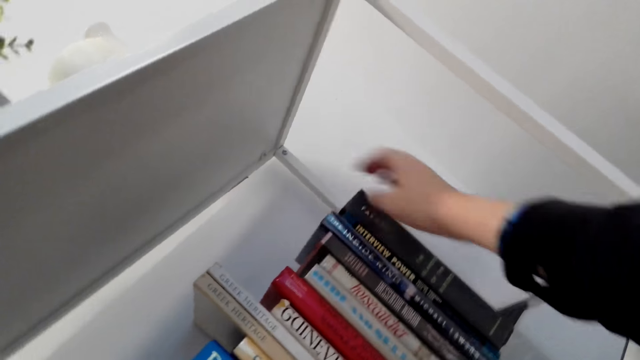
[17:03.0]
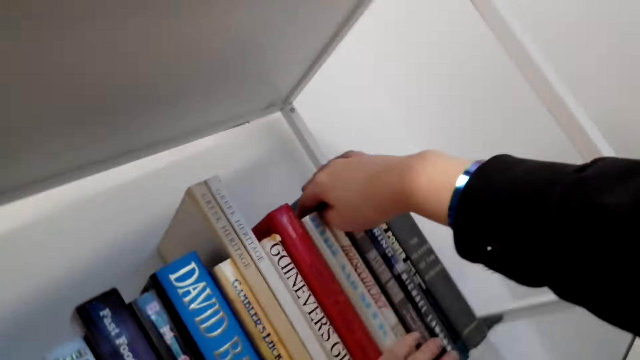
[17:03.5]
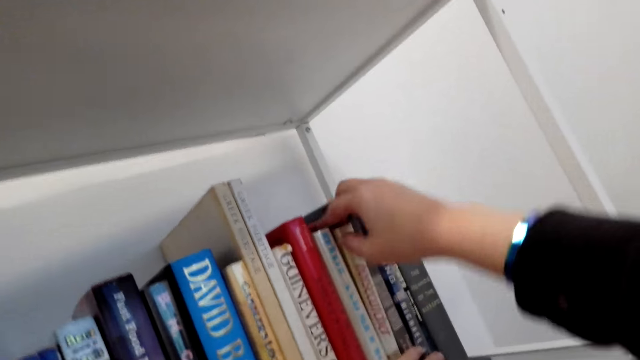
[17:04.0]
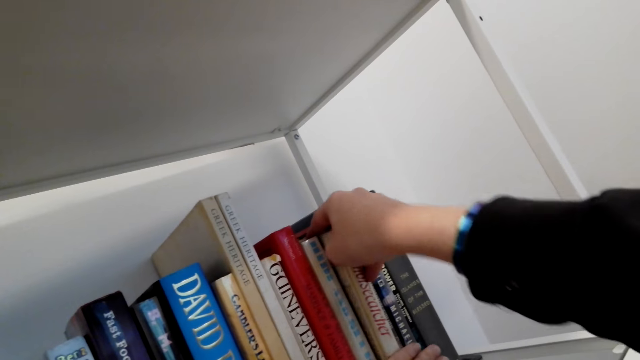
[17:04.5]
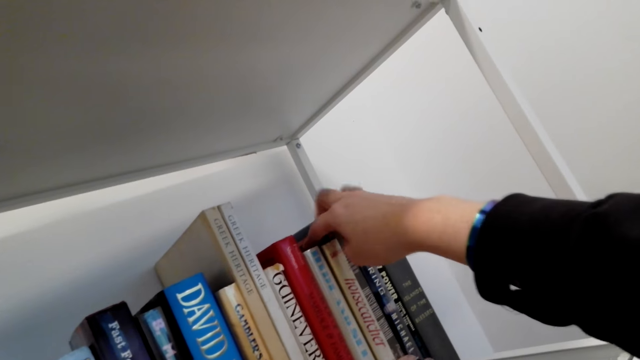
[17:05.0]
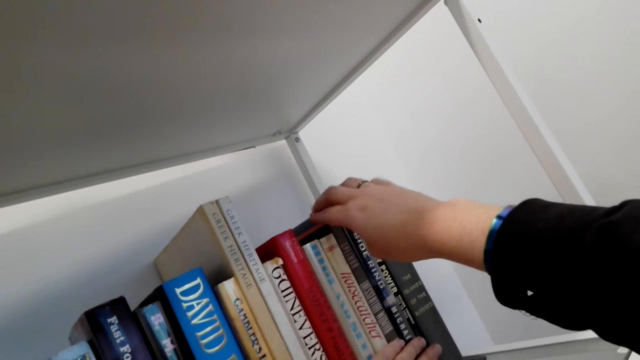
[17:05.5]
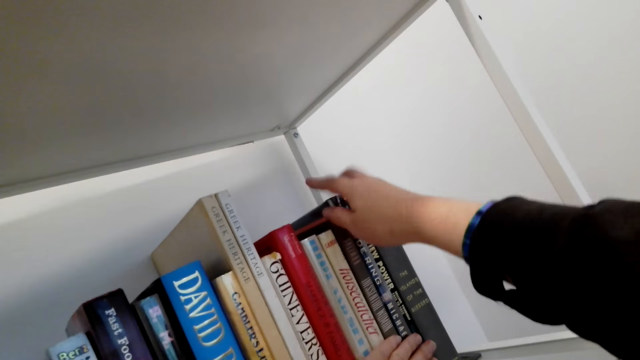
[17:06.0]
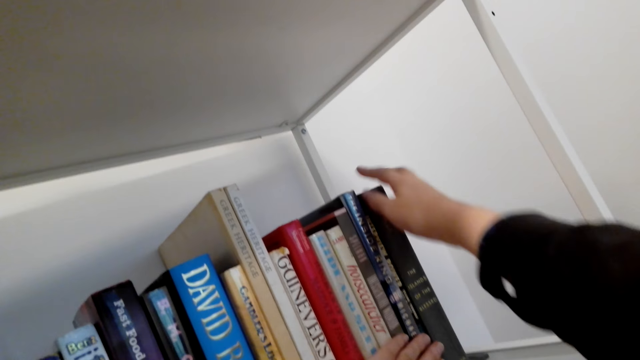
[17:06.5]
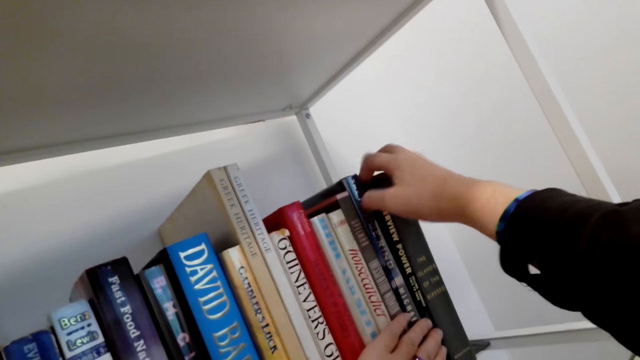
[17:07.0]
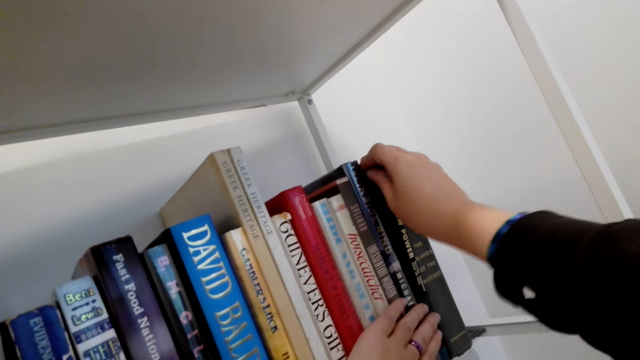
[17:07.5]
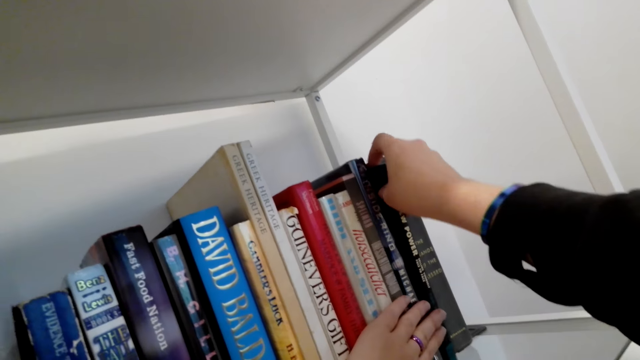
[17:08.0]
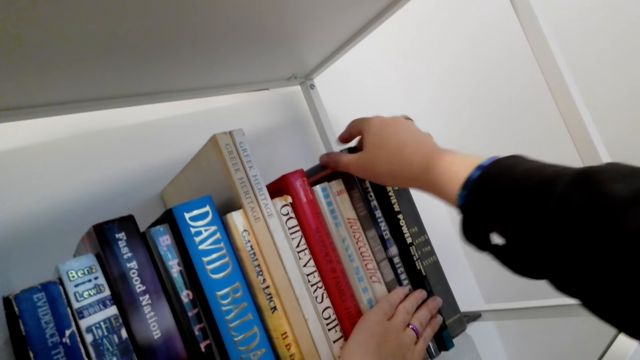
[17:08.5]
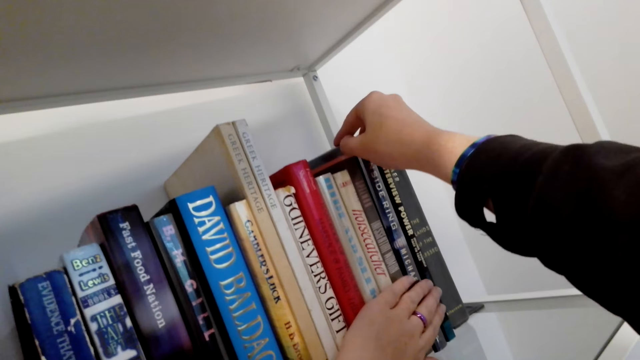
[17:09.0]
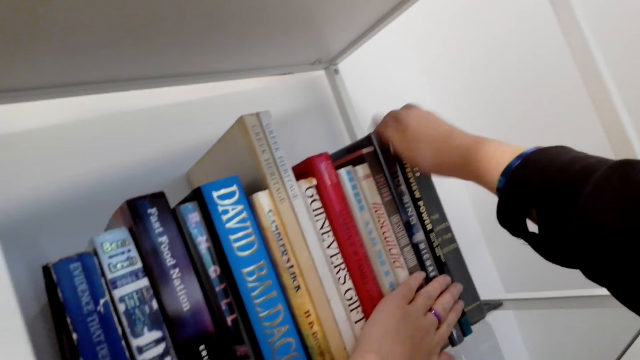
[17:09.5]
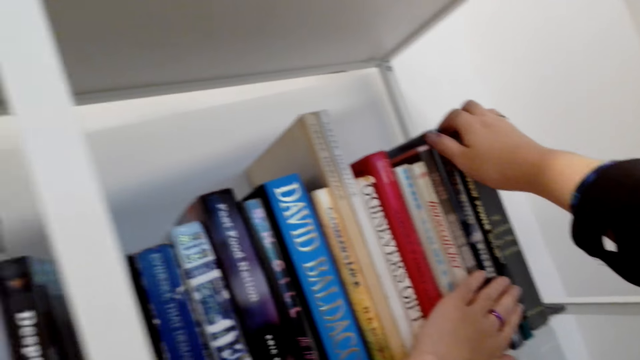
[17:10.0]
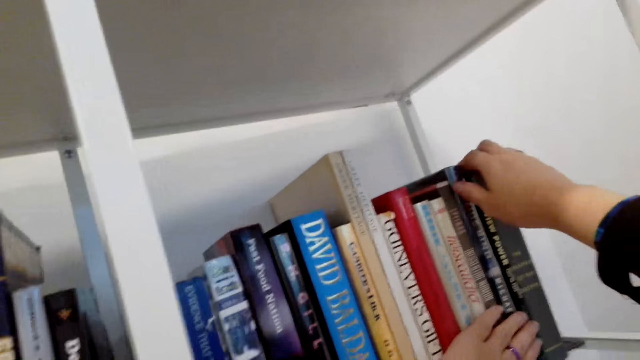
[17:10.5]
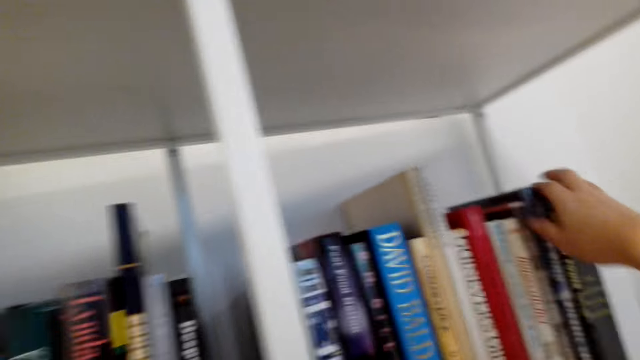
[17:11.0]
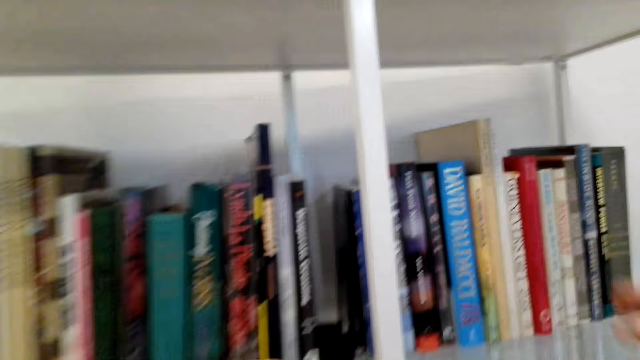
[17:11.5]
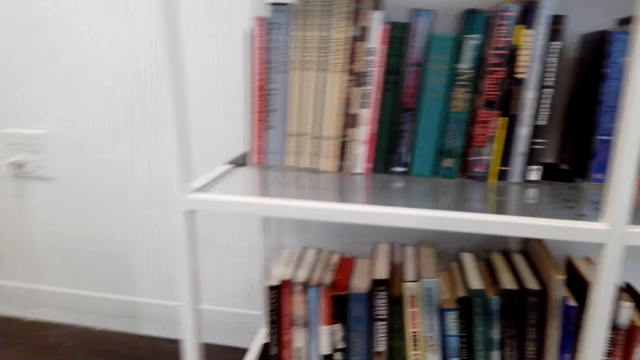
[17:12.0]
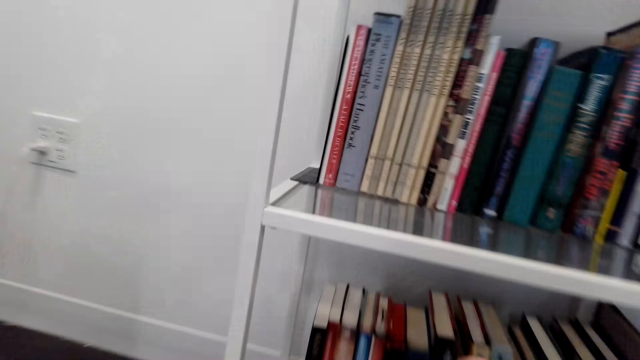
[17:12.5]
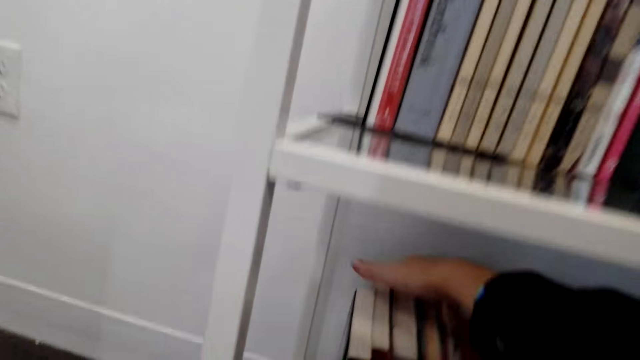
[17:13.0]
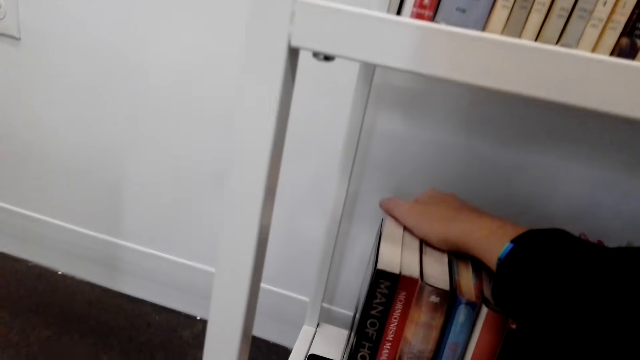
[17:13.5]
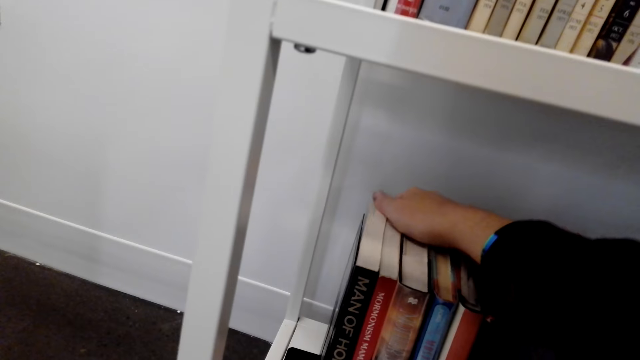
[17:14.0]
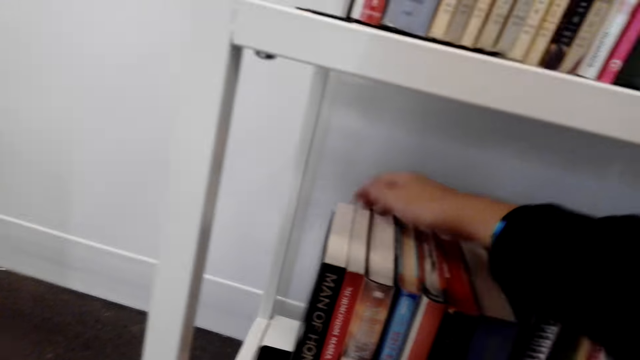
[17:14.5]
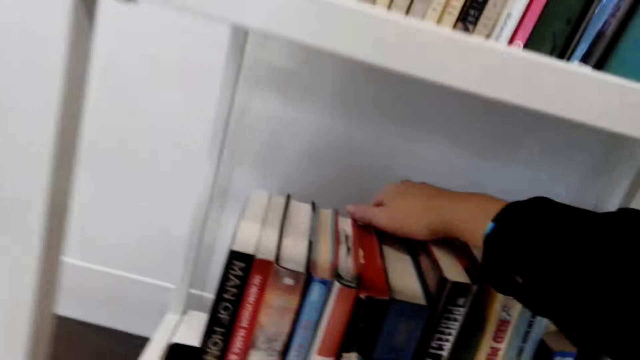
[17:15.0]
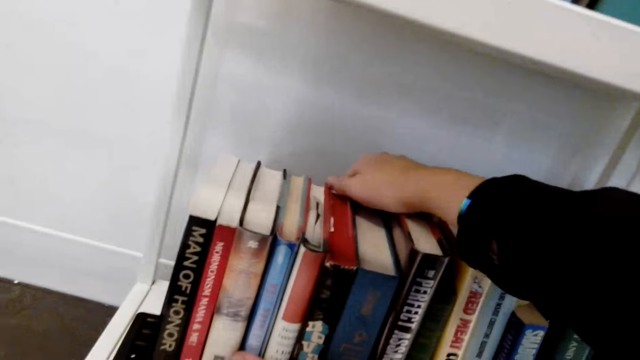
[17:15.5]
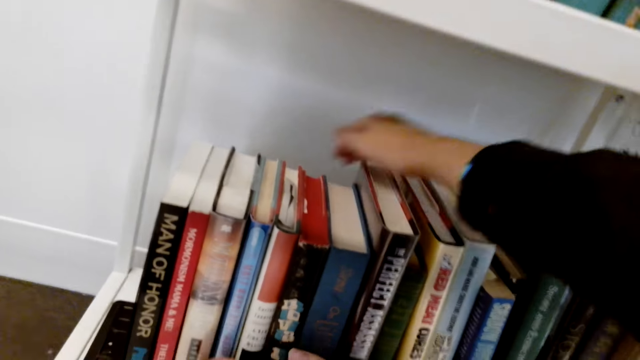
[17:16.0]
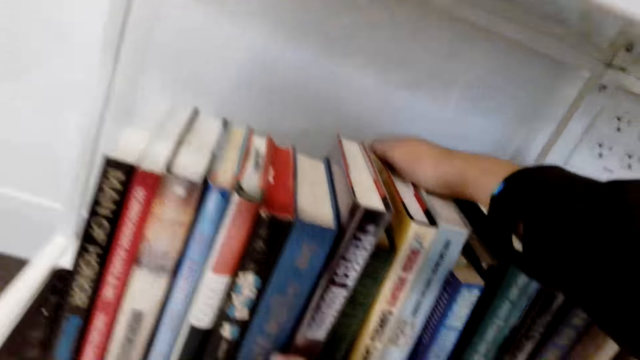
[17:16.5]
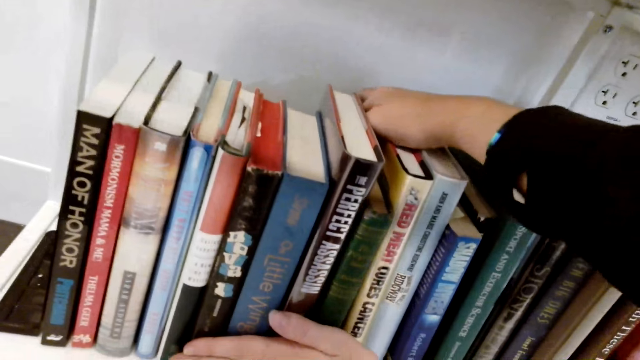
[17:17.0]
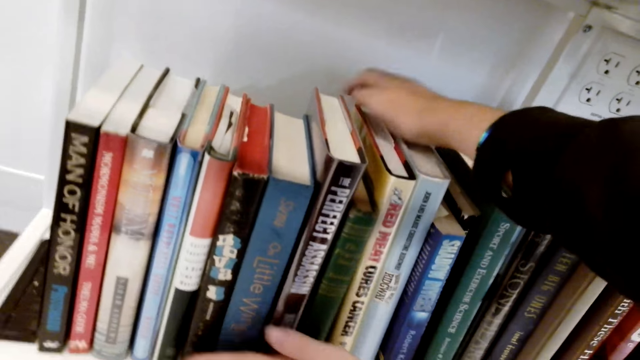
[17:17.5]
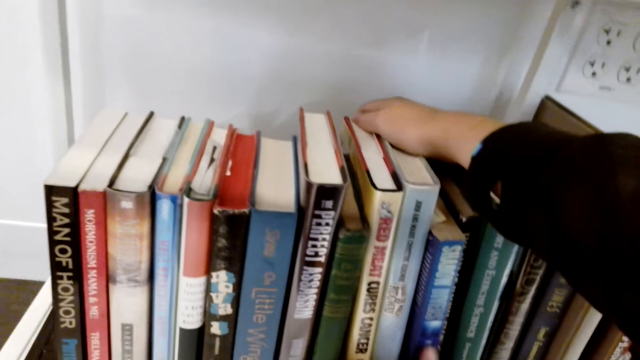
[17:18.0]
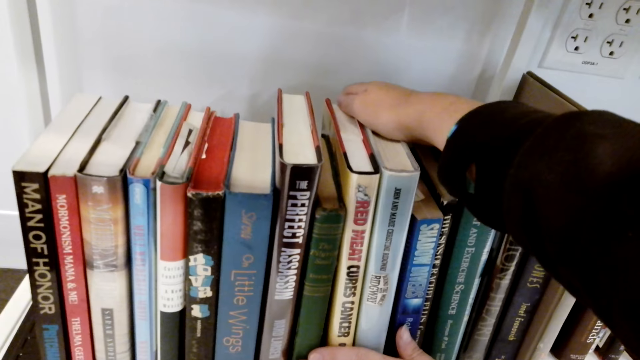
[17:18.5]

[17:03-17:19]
The camera wearer arranges the books on the shelf. They arrange the books on the lower shelf.

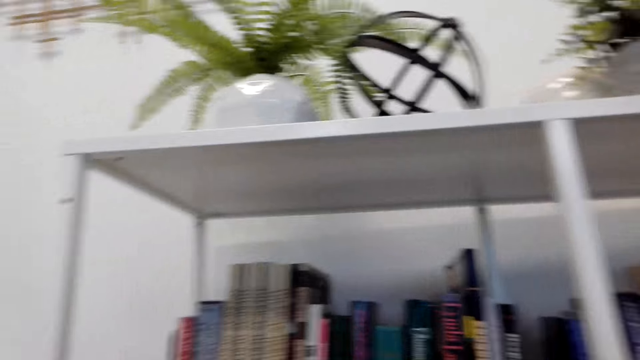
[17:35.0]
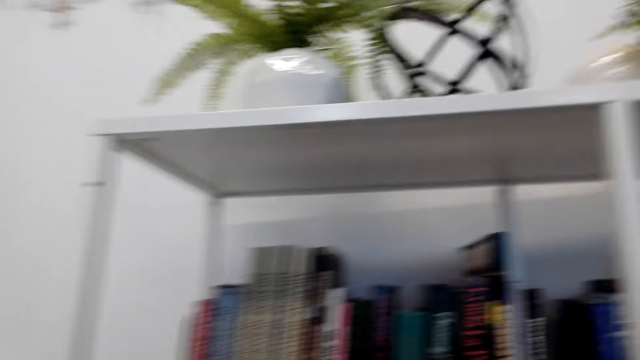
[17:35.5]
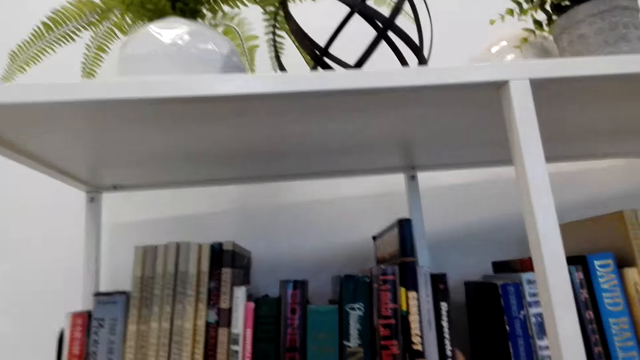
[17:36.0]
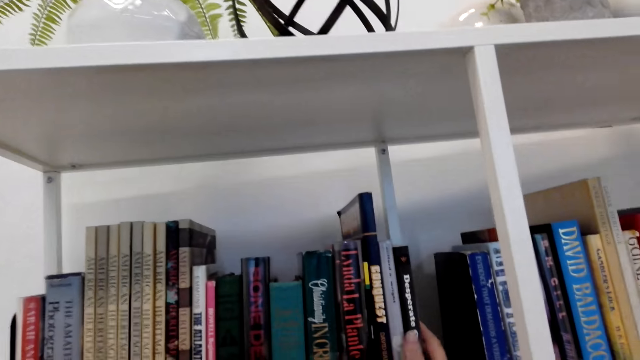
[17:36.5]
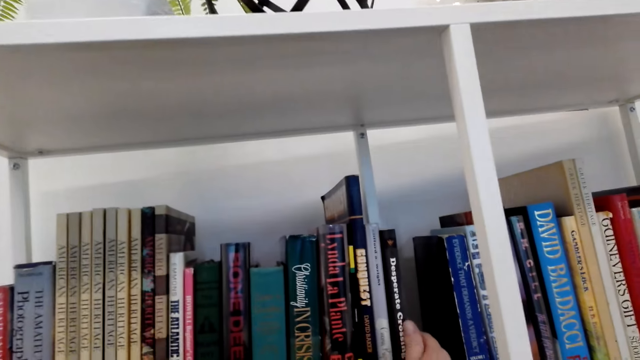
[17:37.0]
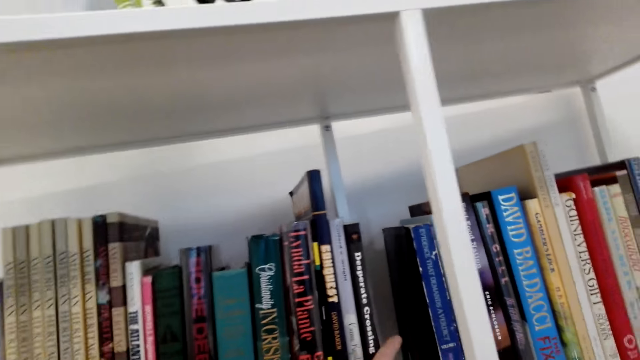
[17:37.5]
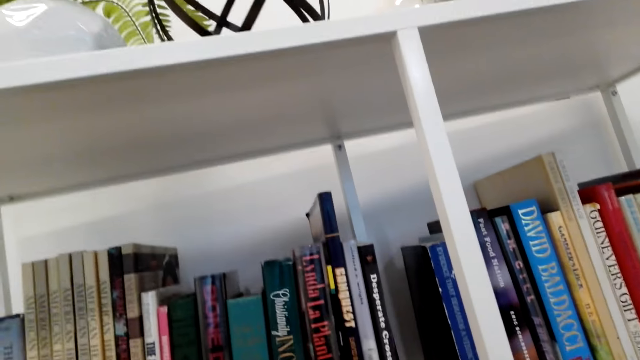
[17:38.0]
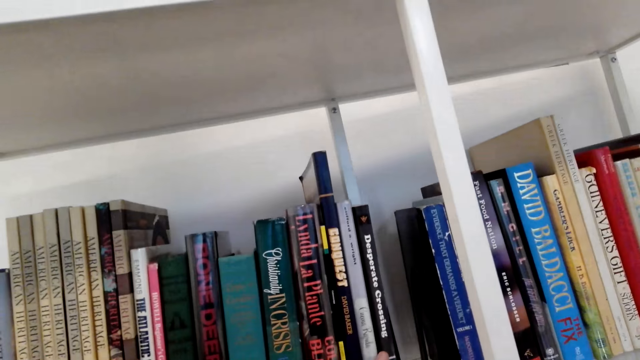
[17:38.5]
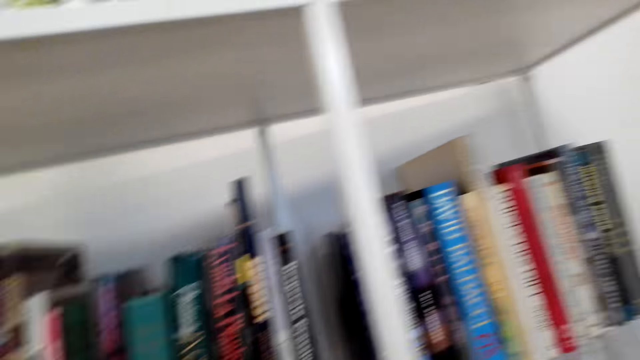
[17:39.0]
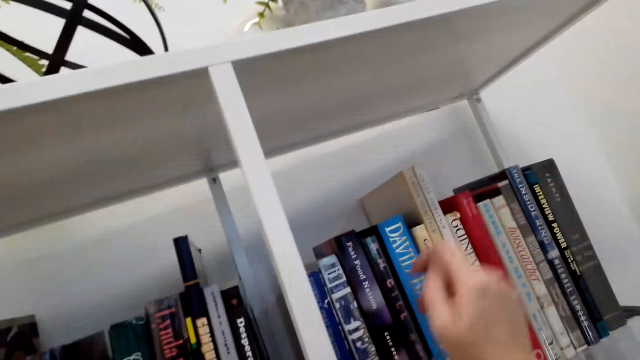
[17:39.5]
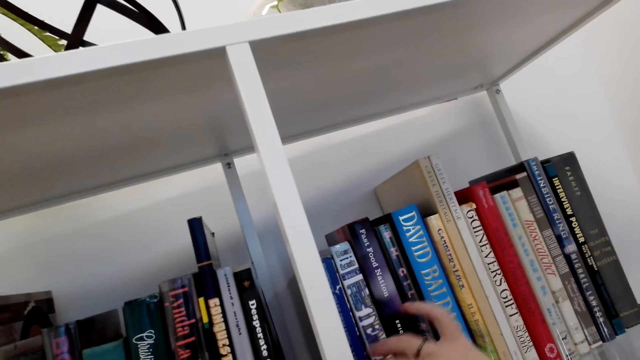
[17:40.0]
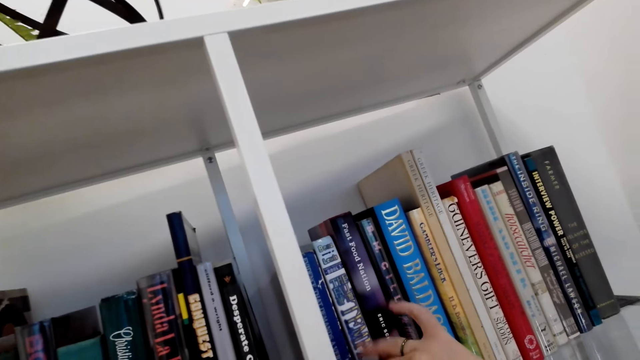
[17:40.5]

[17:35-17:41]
The camera wearer arranges the books on the upper shelf. They count the books on the shelf.
